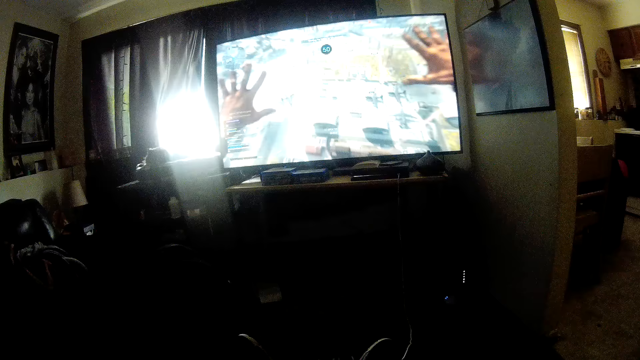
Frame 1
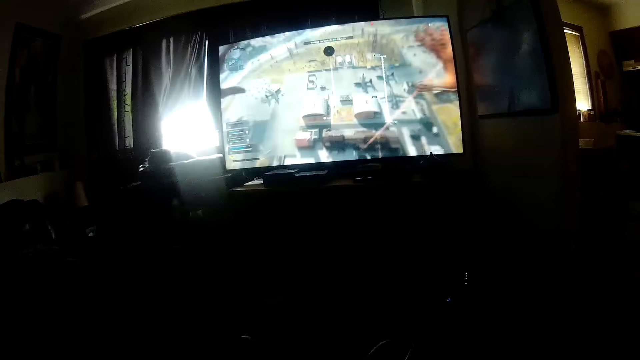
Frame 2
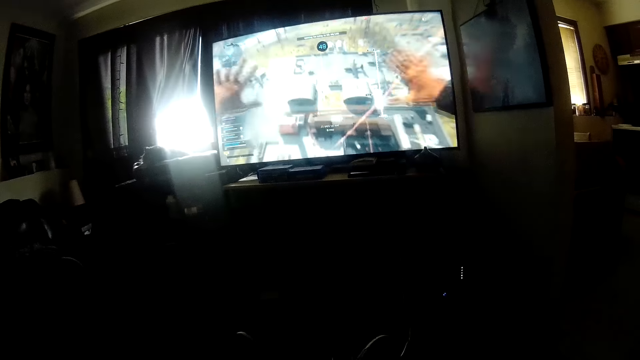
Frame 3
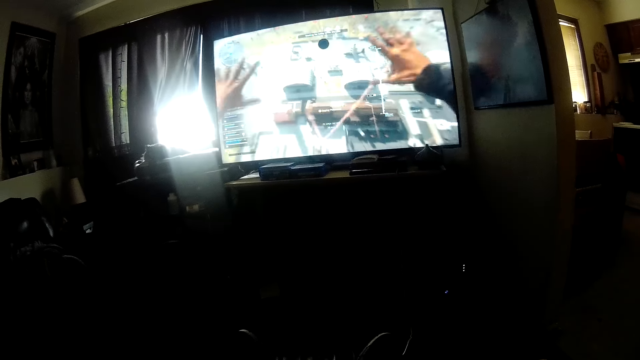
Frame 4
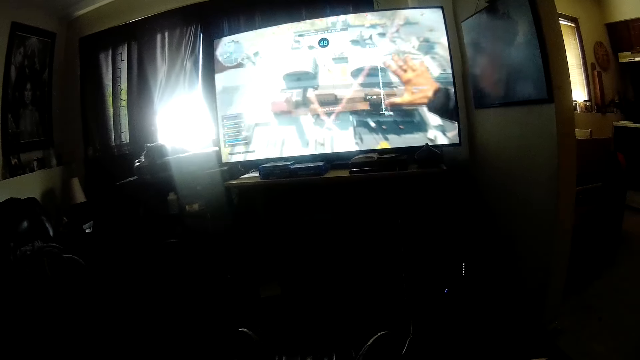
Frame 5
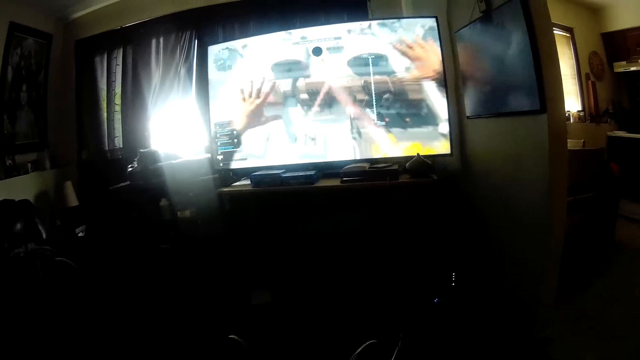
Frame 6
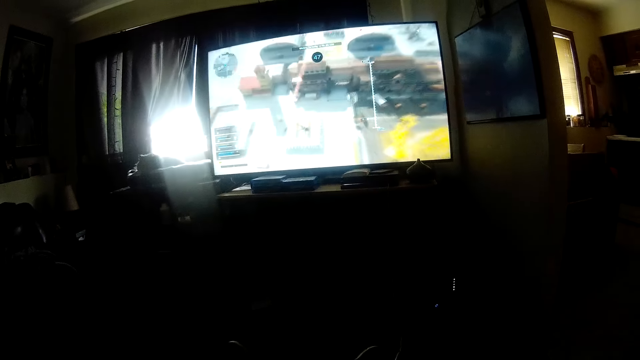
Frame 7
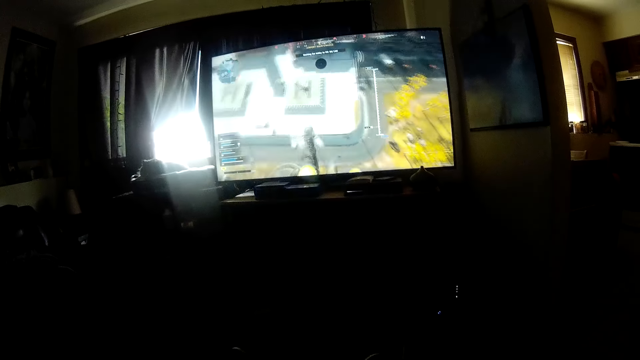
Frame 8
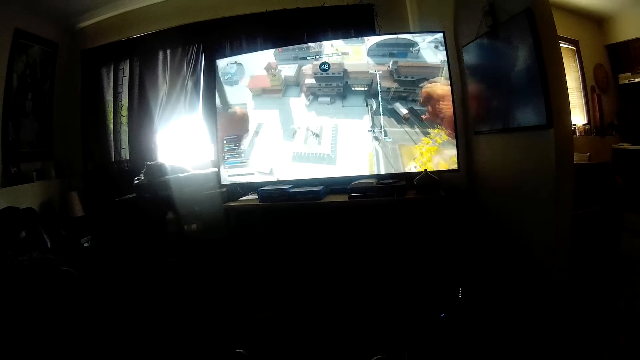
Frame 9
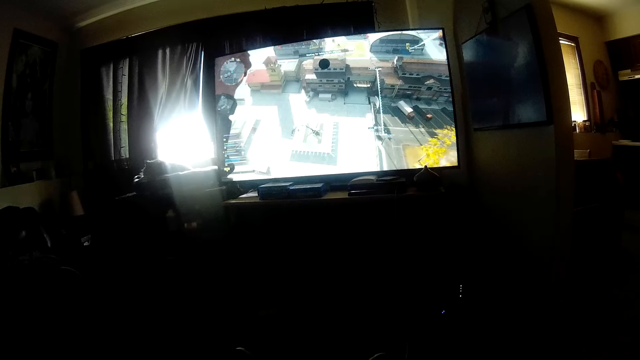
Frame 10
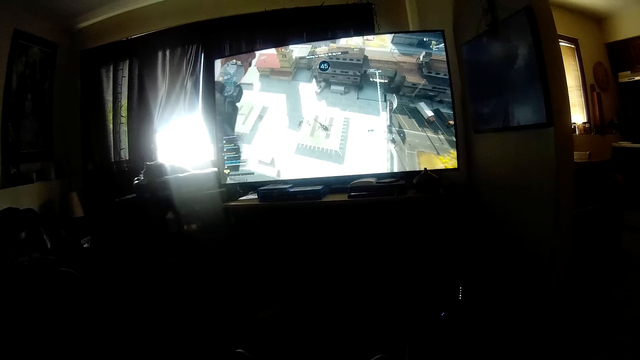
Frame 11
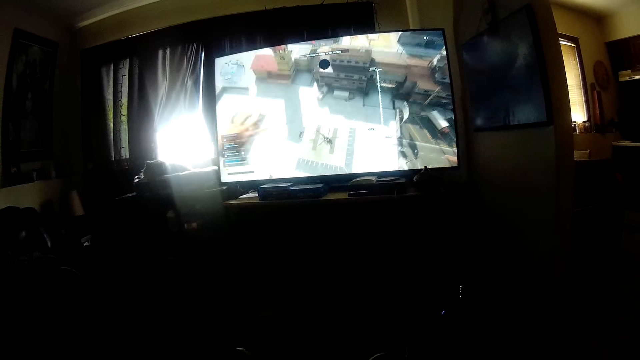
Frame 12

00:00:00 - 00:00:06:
The camera wearer plays a video game on a television.

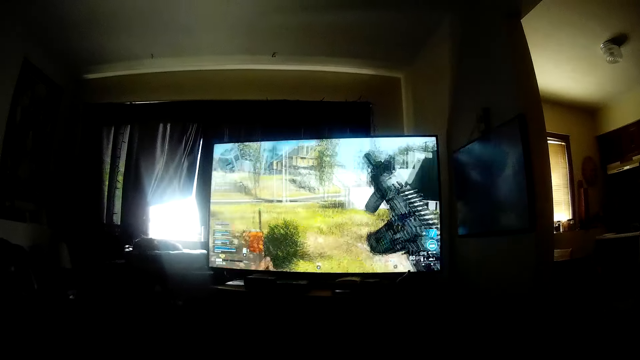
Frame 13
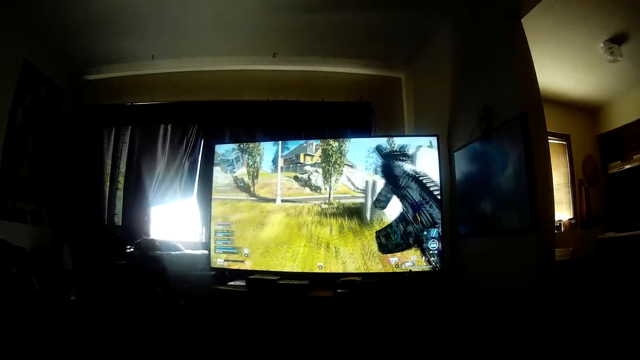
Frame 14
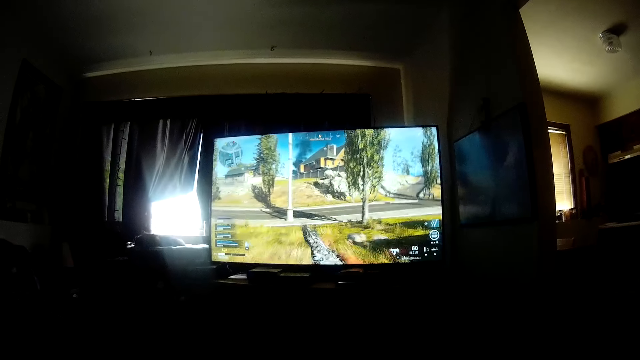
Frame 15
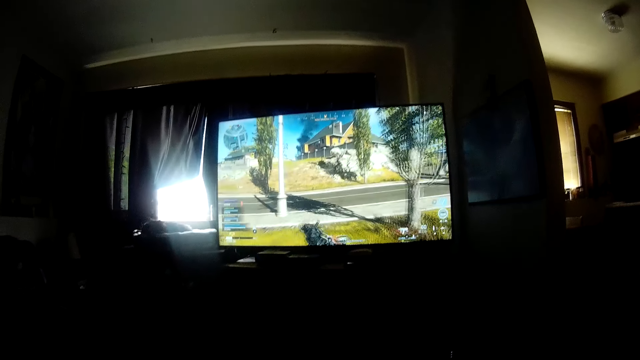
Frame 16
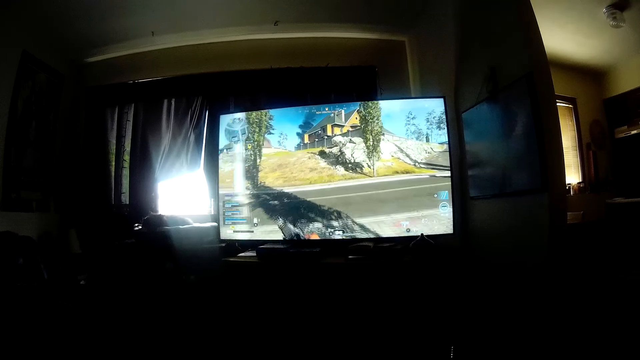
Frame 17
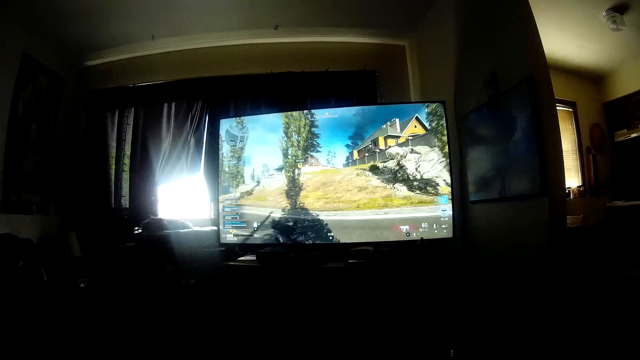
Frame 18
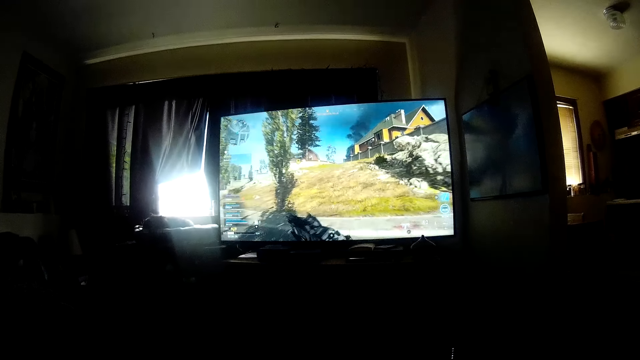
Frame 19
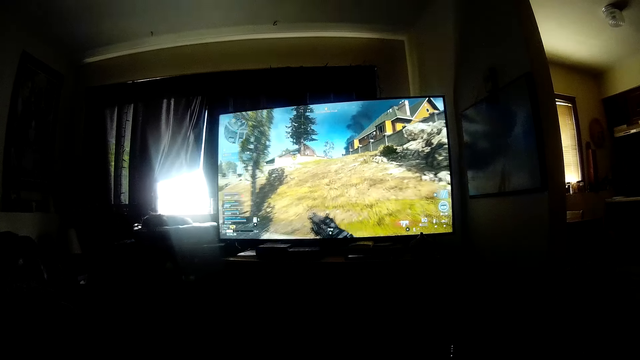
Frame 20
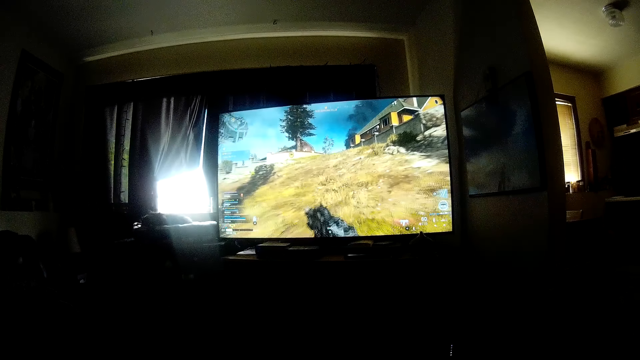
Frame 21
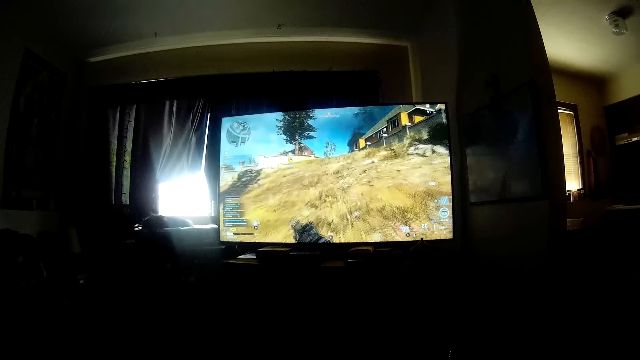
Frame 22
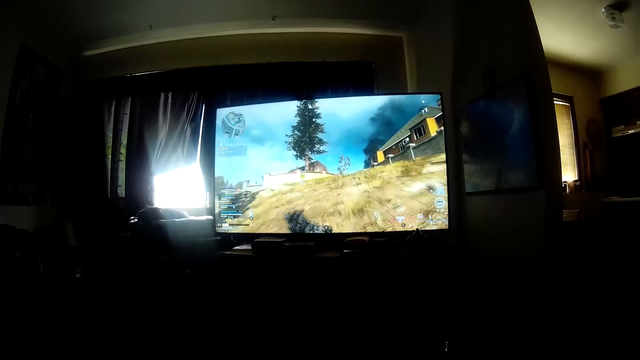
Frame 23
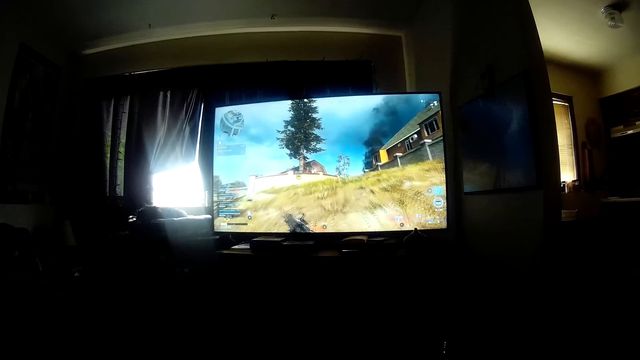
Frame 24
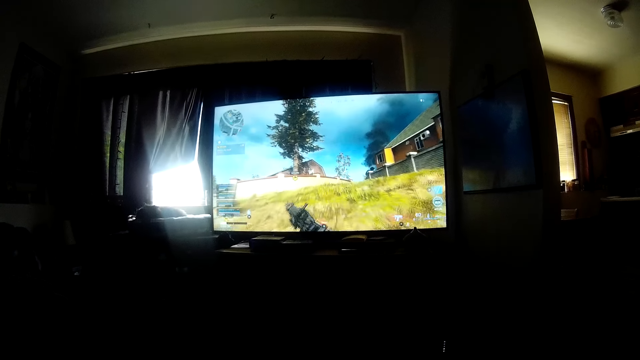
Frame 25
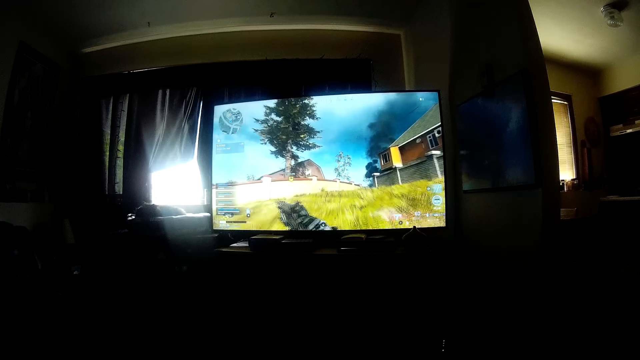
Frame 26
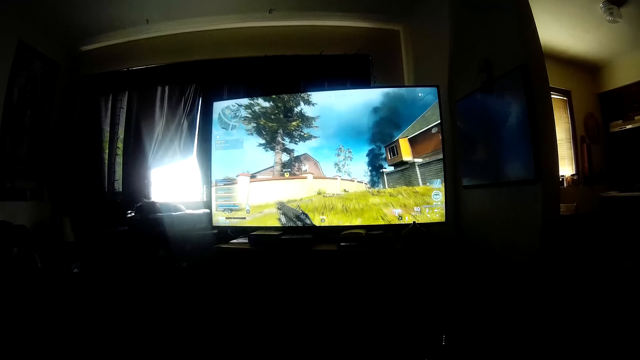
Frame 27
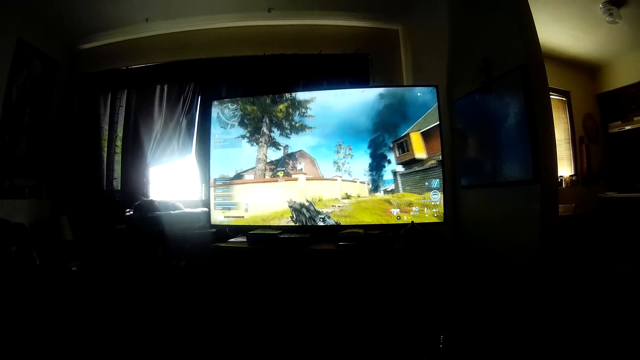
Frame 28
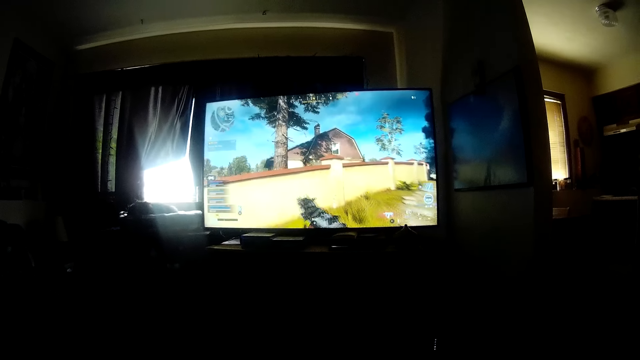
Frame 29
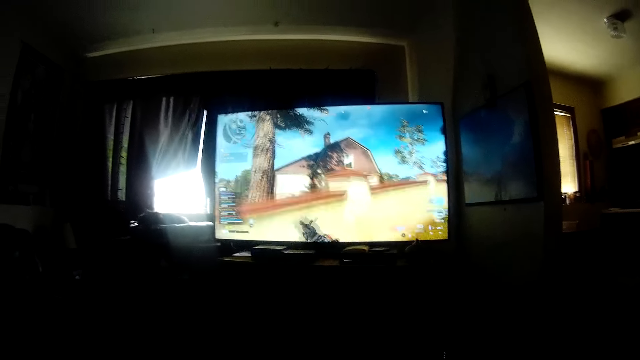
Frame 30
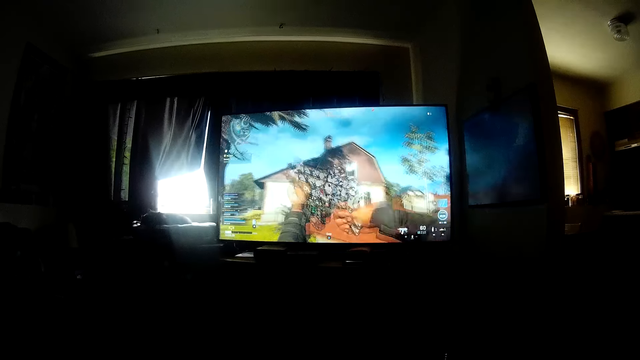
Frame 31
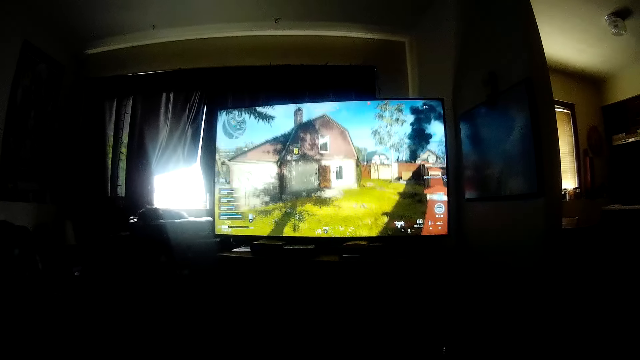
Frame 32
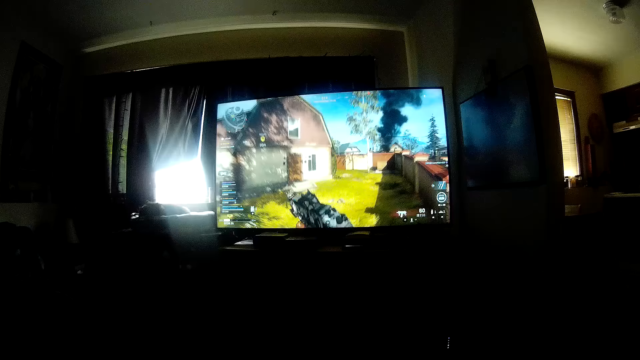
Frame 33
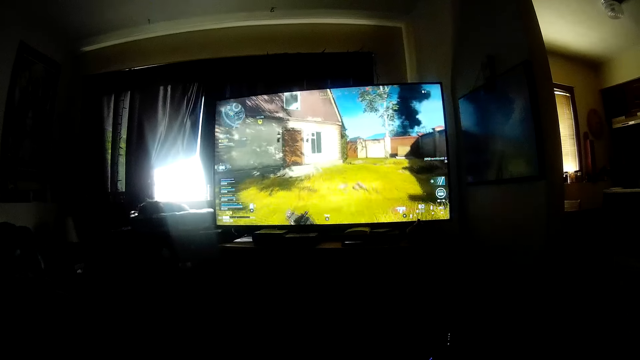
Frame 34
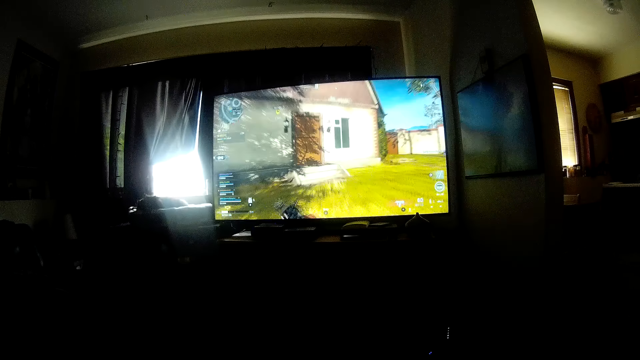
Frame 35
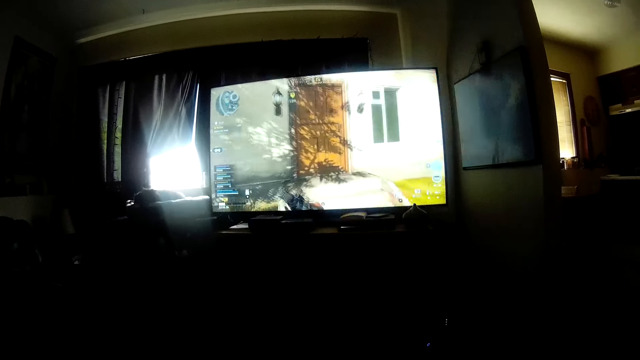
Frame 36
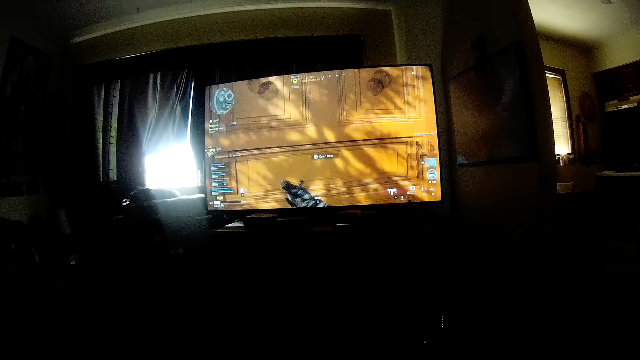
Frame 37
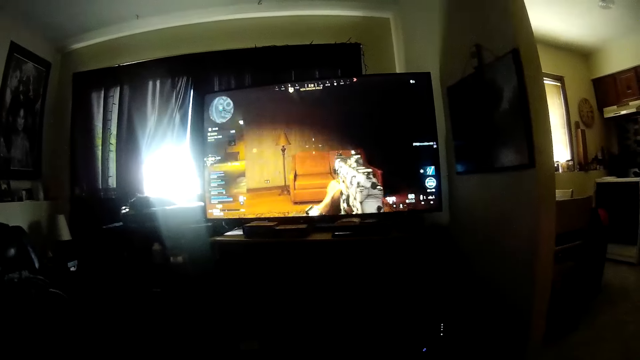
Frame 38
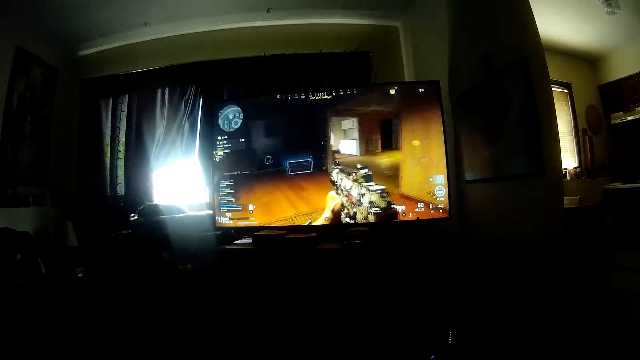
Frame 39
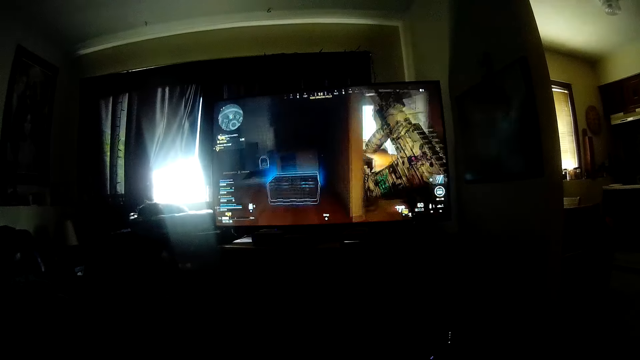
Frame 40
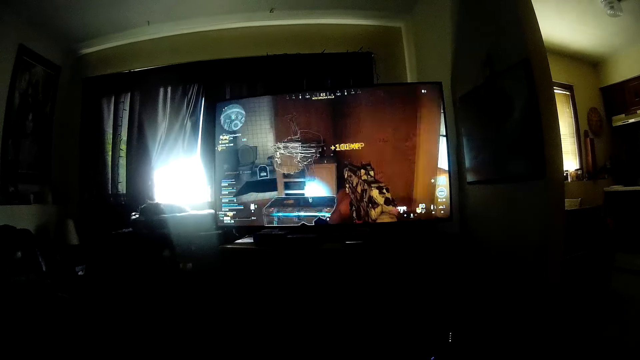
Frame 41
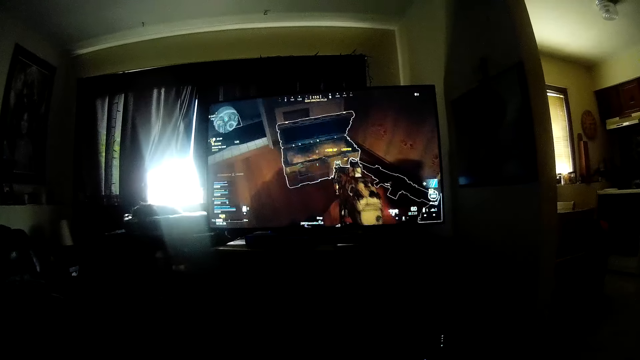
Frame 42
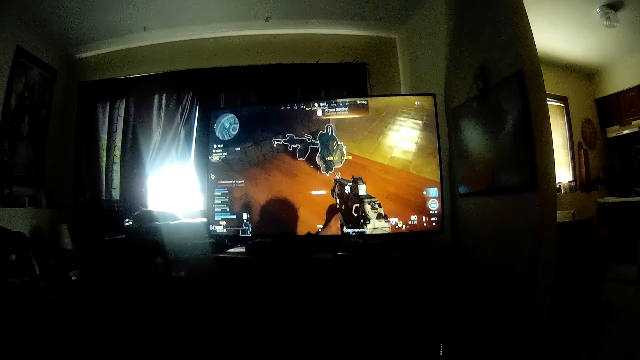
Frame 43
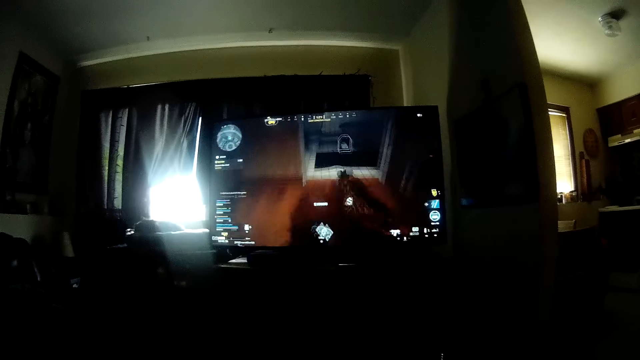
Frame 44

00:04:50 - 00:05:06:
The camera wearer looks around a room. They operate a television with a hand.
